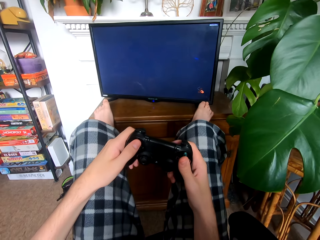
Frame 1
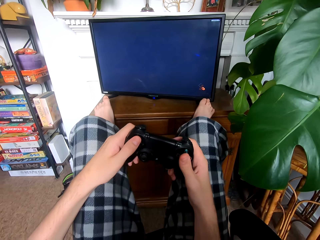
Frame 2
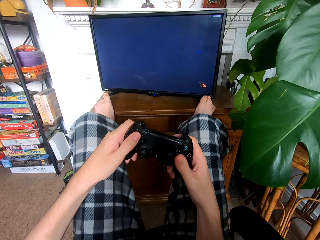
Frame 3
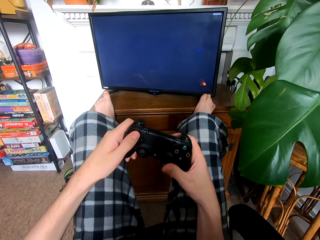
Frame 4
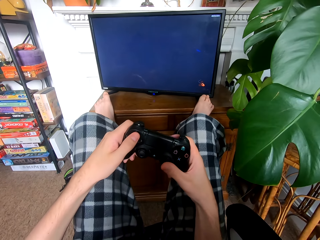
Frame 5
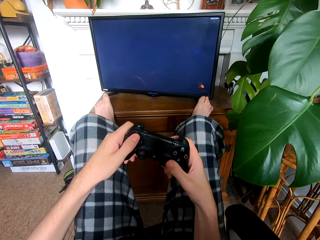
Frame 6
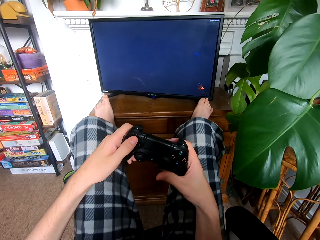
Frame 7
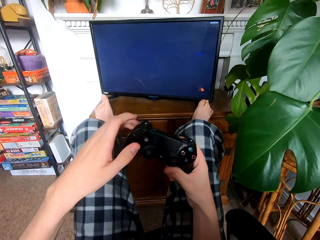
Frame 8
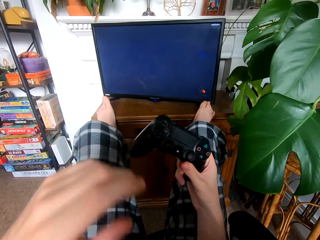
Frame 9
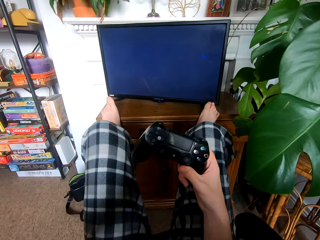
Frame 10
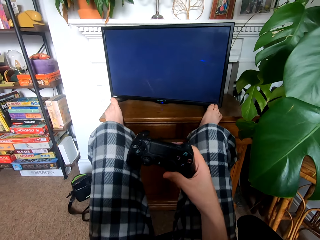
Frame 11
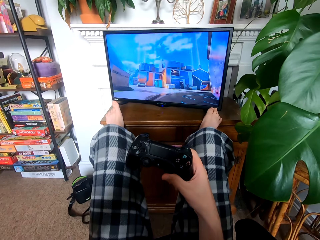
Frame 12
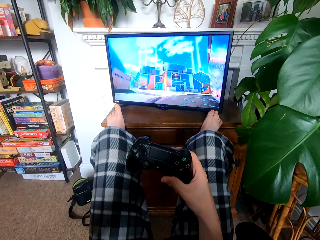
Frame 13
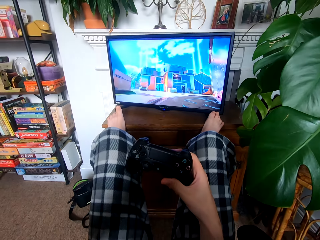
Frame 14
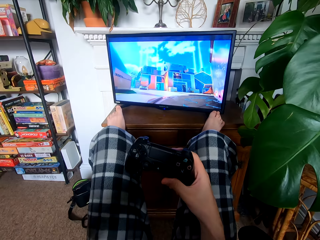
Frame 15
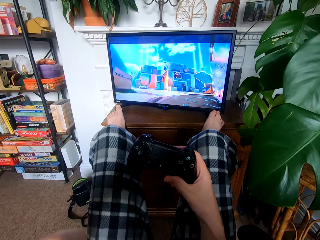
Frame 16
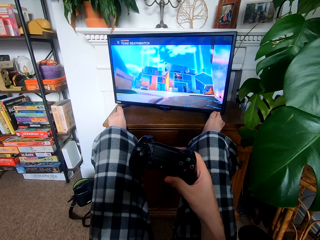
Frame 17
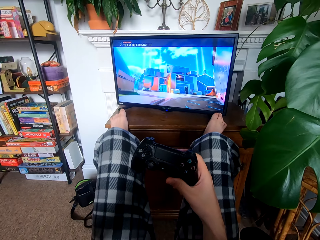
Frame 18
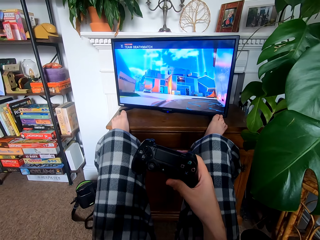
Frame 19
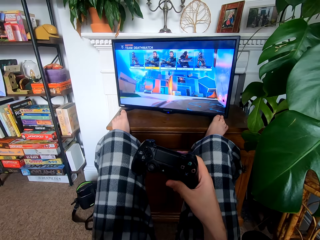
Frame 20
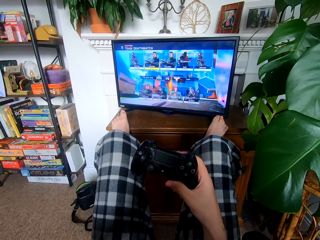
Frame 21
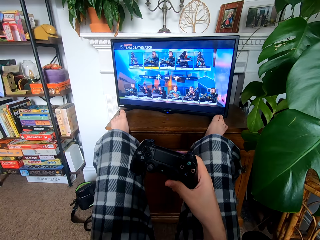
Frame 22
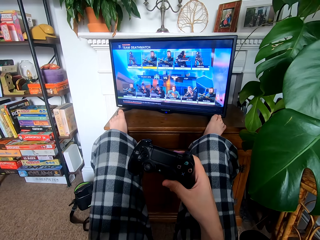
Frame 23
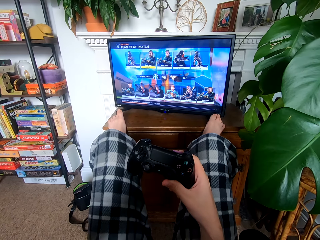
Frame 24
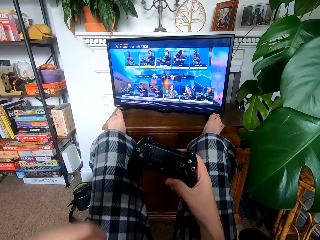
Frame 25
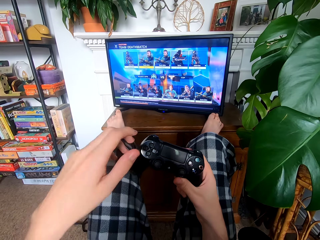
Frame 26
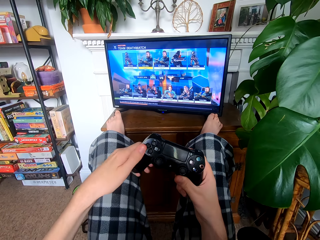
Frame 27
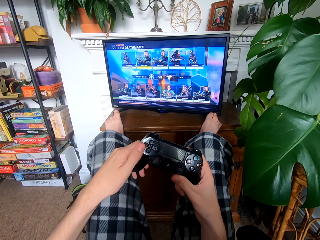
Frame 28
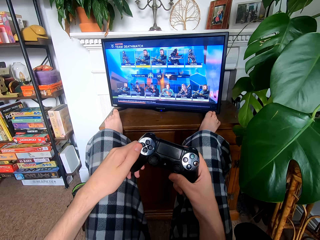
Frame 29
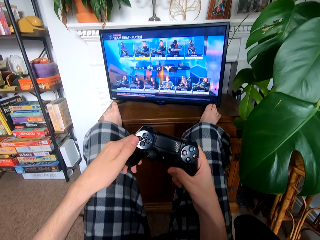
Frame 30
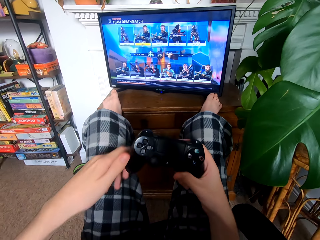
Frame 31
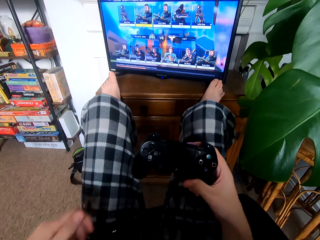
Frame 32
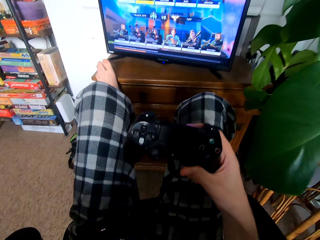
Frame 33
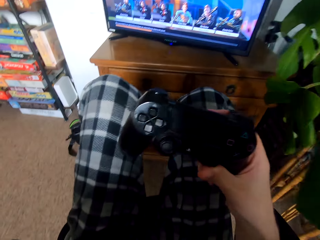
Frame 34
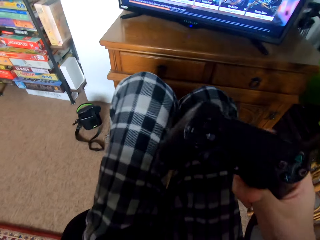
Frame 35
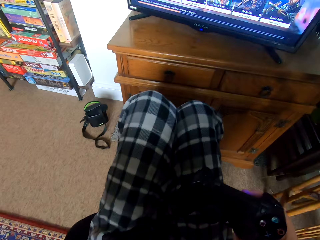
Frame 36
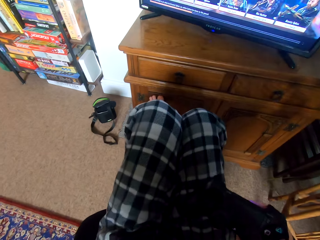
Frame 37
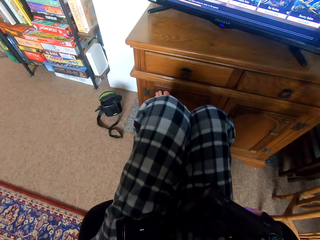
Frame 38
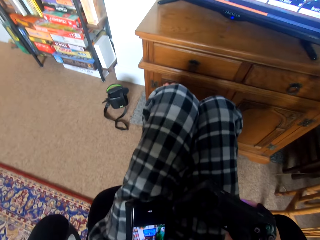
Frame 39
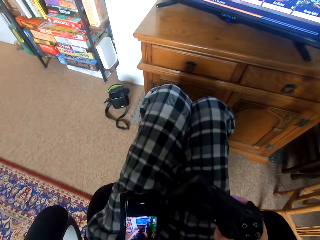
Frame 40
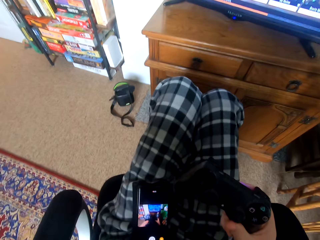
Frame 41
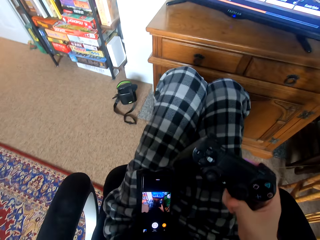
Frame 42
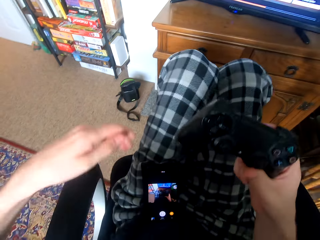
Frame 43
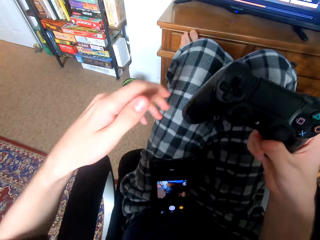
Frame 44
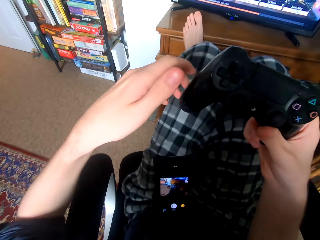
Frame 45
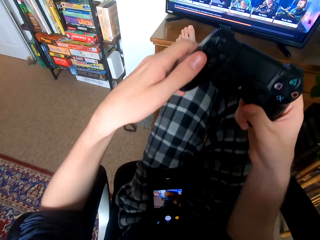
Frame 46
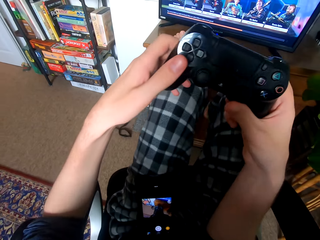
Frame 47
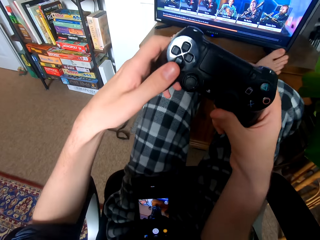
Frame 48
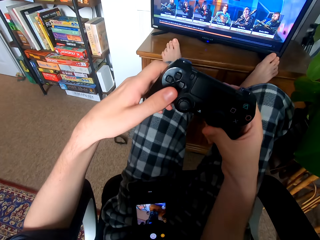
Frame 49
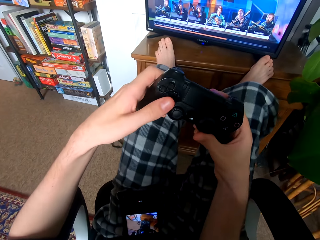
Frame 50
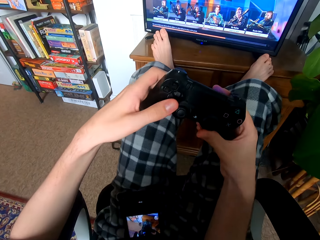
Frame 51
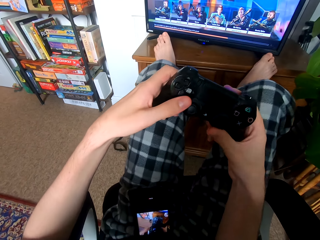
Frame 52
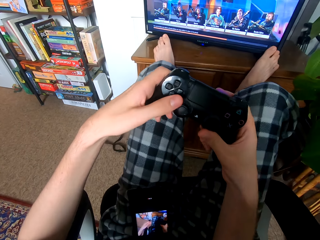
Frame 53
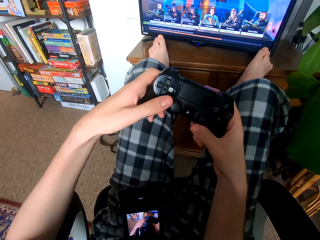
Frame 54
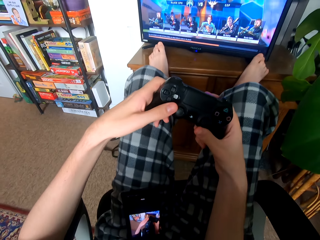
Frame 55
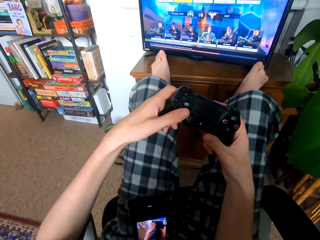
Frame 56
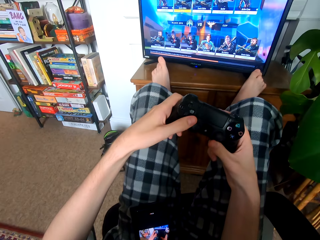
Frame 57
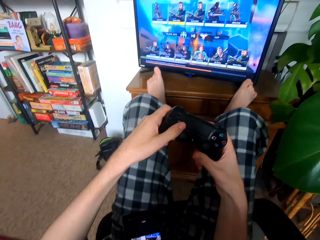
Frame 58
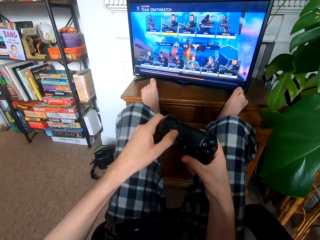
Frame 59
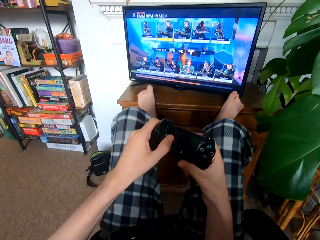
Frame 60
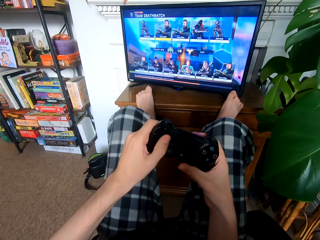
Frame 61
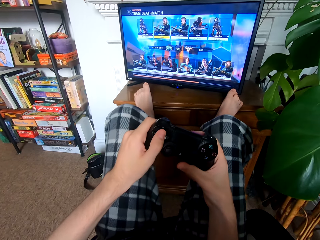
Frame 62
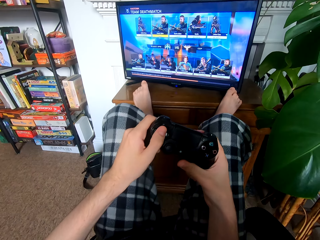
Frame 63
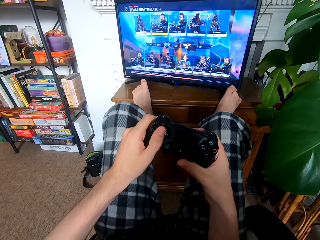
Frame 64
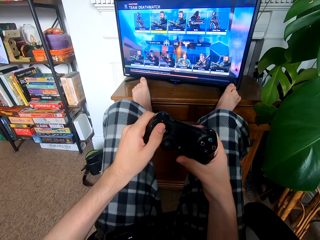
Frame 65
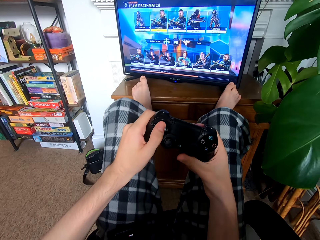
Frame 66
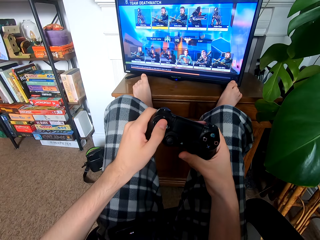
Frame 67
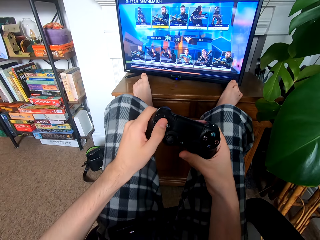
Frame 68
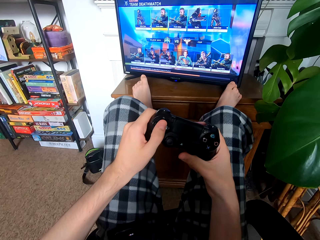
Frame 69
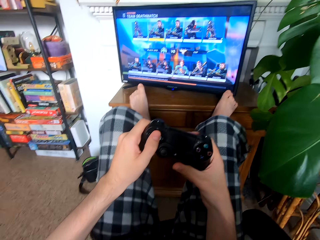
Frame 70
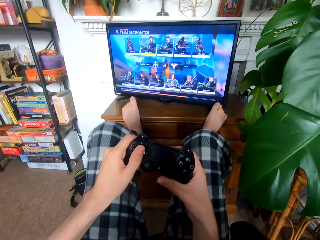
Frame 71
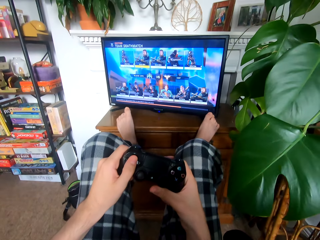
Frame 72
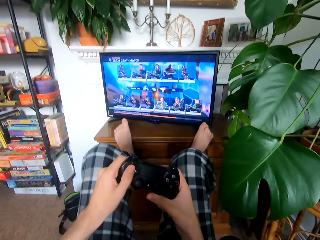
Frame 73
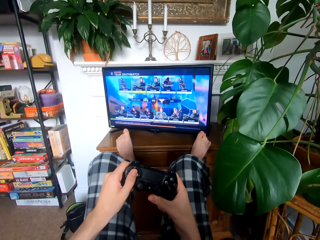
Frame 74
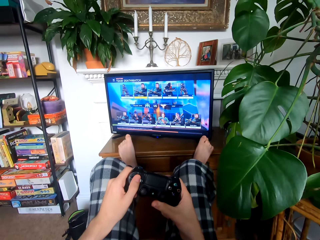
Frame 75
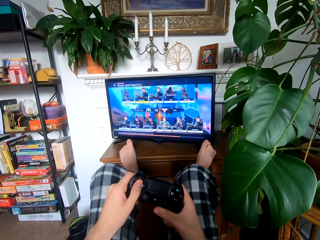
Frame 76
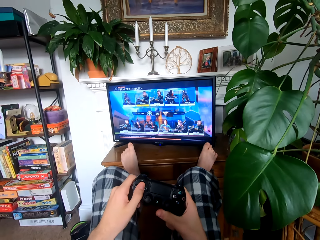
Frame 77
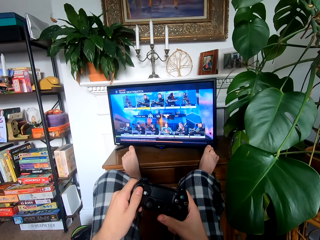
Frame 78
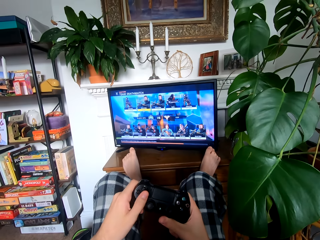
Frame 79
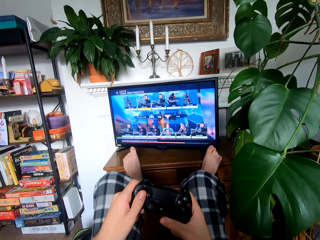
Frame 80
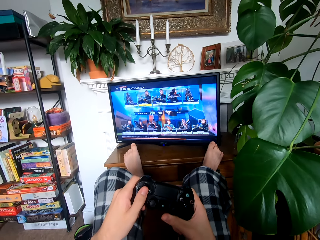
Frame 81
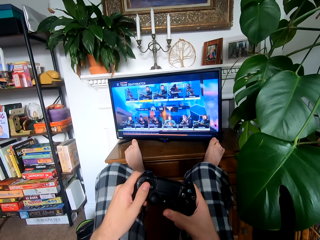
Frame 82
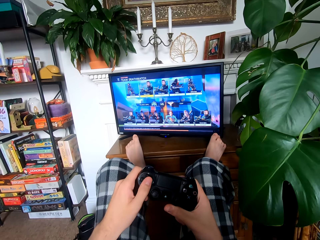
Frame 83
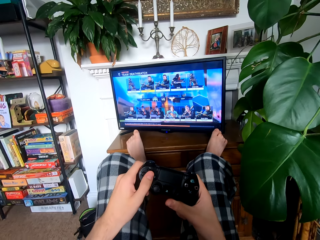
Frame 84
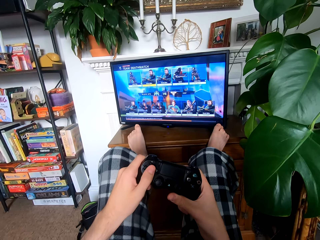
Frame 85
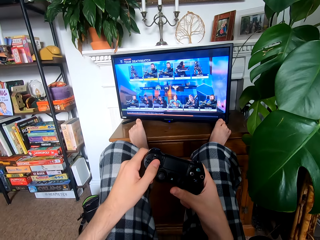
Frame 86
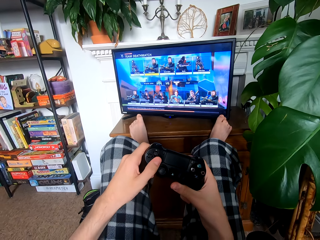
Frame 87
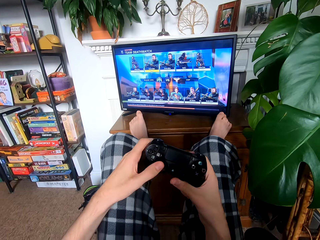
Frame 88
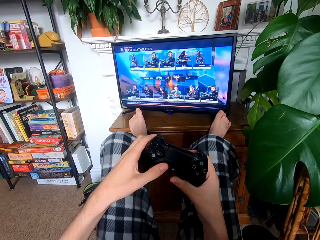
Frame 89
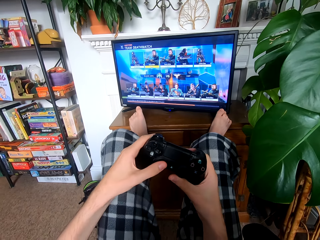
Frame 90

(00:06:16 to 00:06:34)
The camera wearer touches his eye. He wipes the face. He holds the game pad. He moves on the chair. He steps on the TV stand. He operates the game pad. He selects the game.

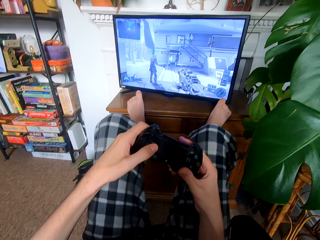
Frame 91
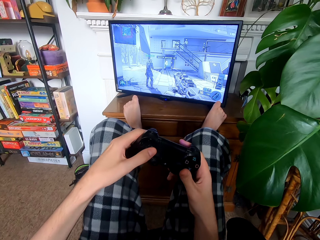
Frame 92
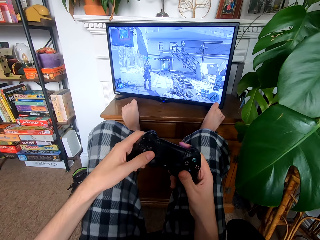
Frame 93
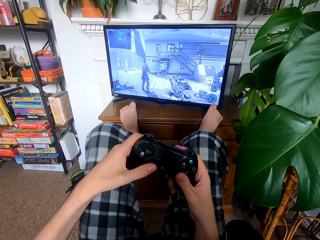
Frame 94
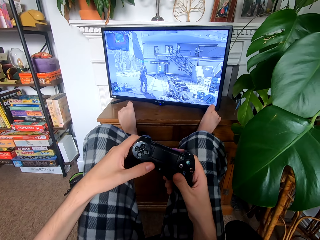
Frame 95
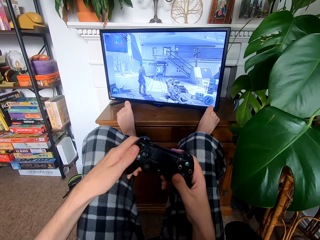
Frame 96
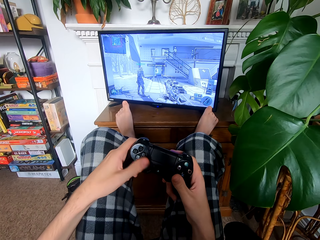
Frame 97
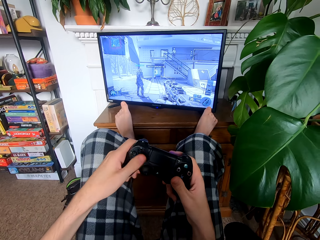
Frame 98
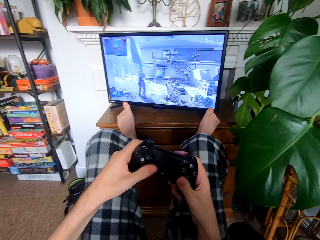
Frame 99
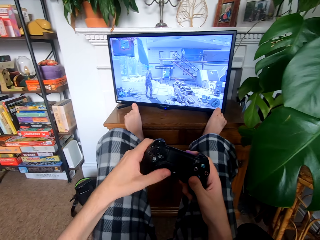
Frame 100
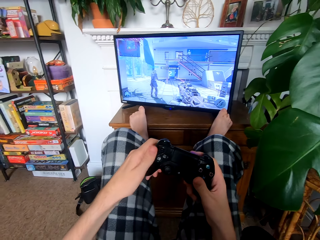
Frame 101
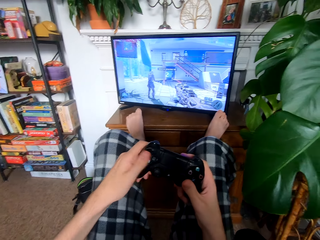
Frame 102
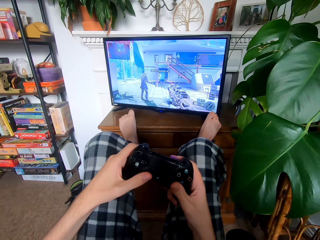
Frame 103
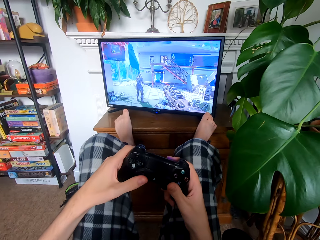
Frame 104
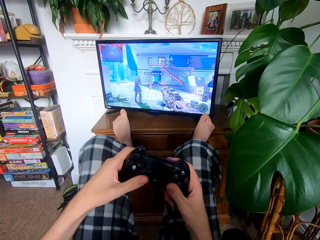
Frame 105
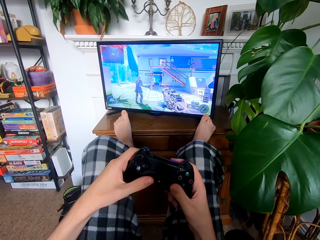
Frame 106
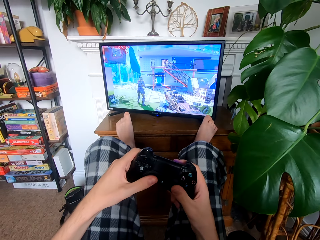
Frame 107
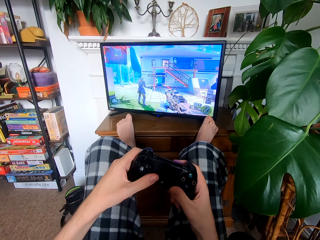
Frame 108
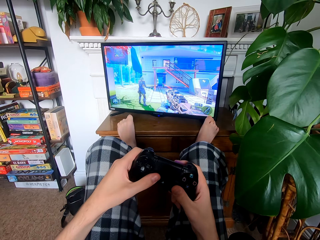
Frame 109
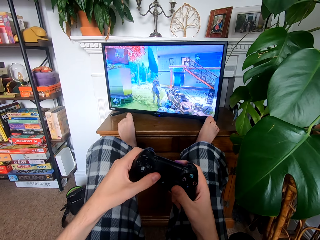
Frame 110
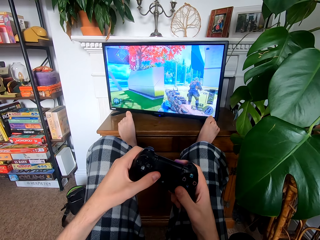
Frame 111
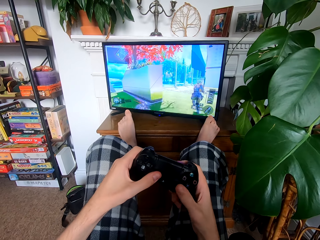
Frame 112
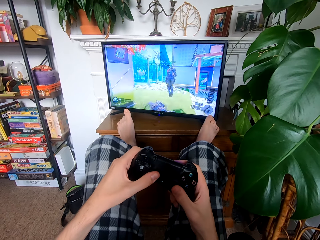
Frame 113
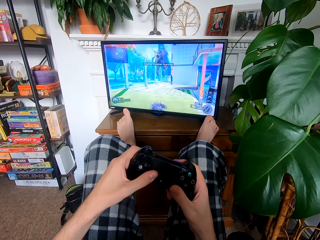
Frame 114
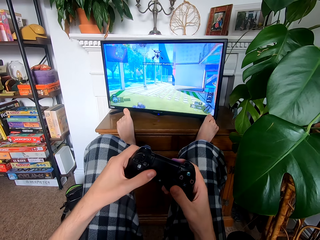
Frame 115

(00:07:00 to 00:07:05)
The camera wearer plays the video game.
